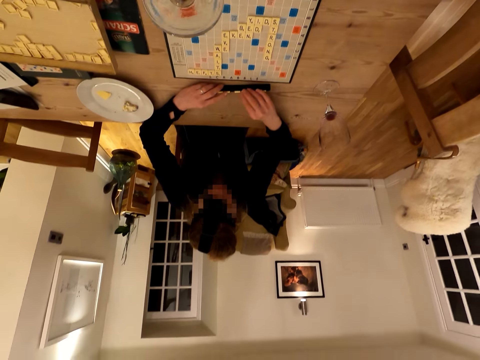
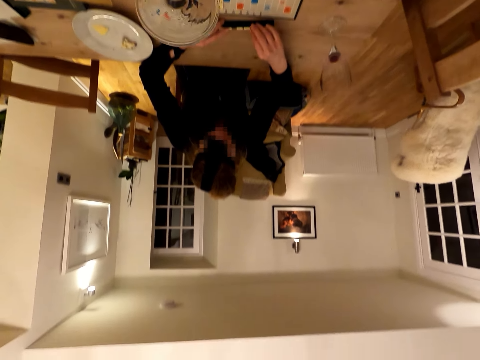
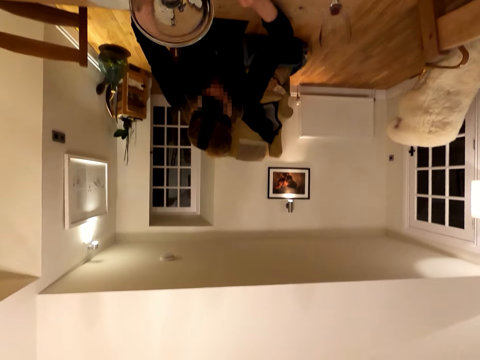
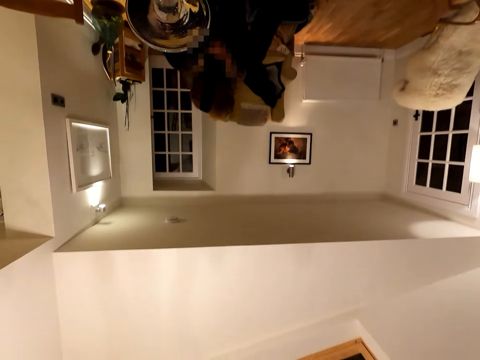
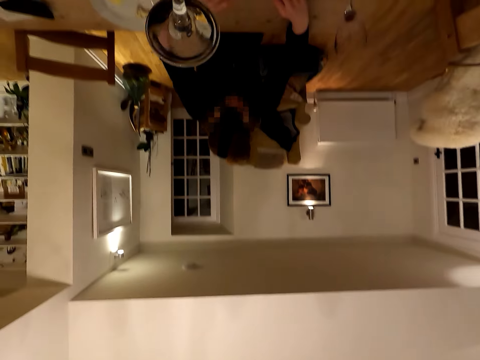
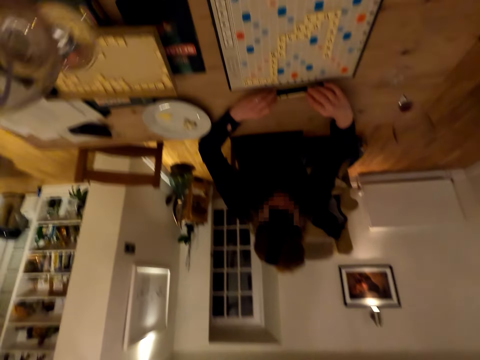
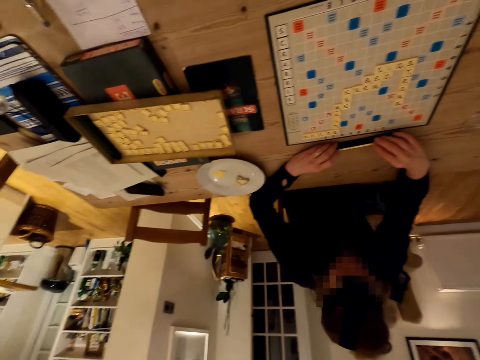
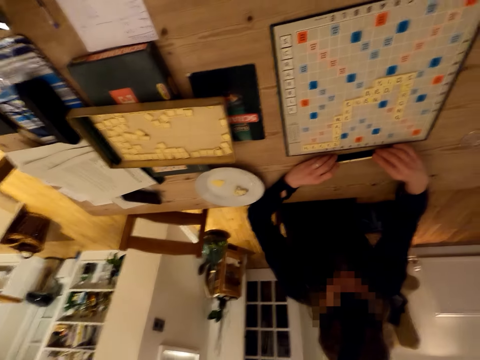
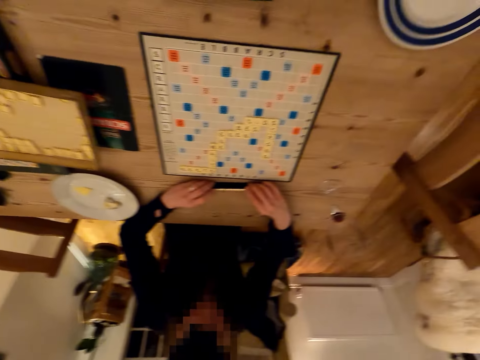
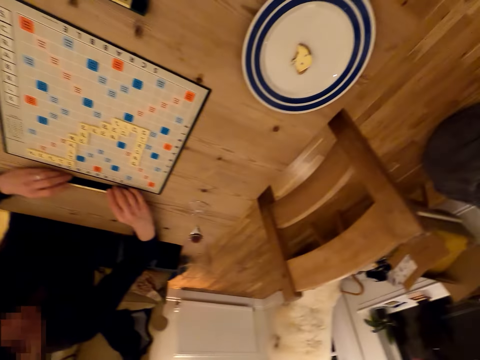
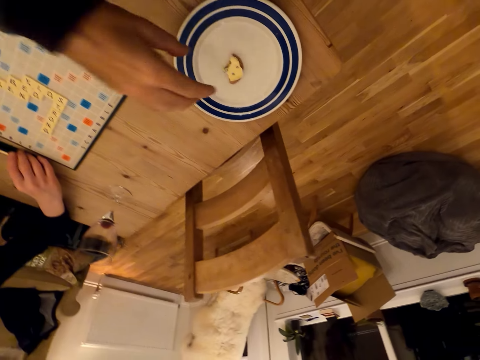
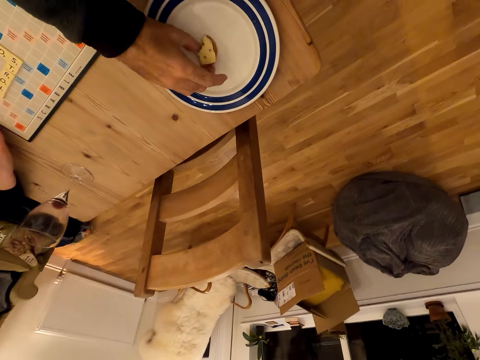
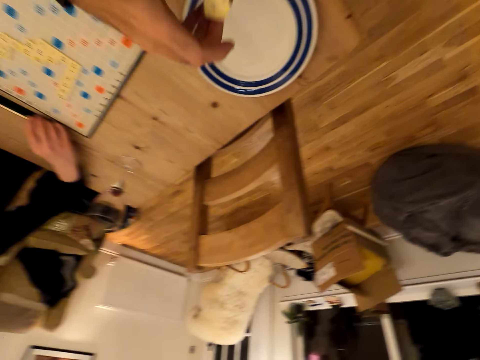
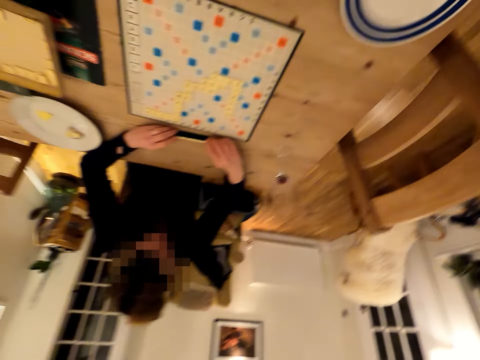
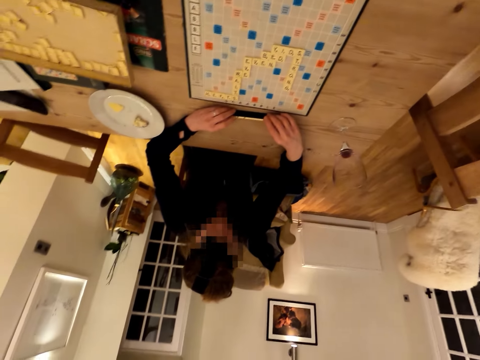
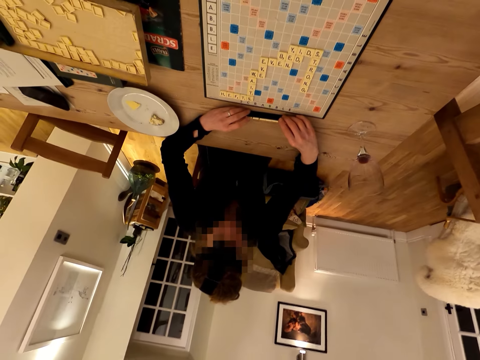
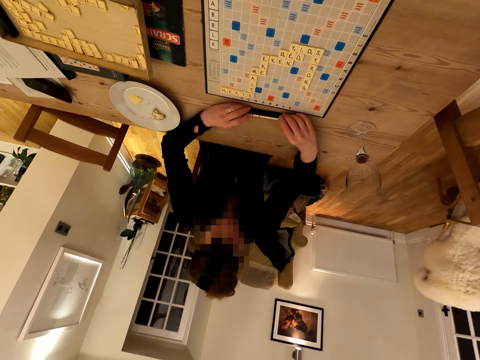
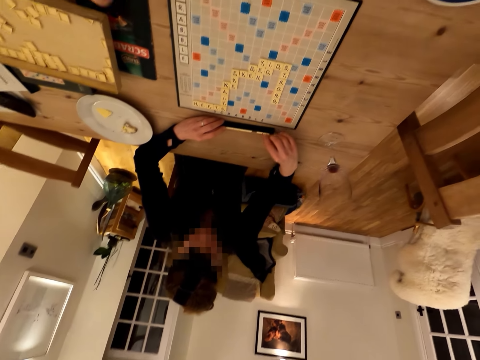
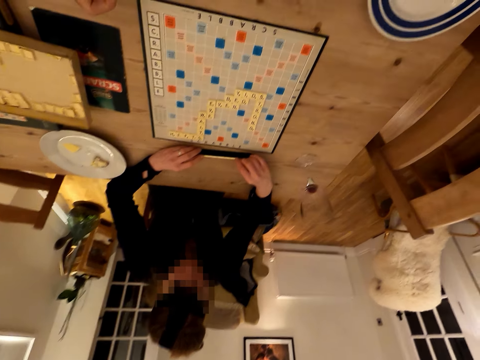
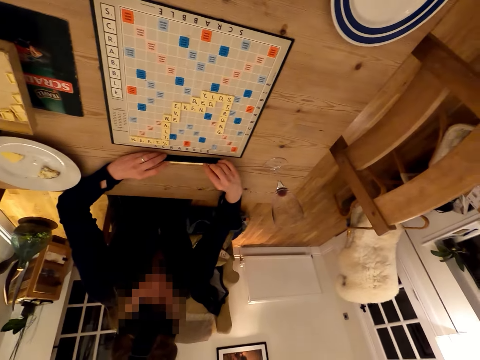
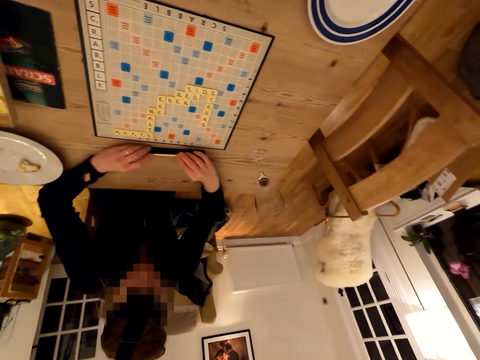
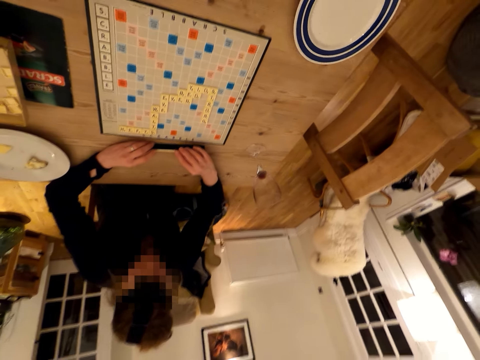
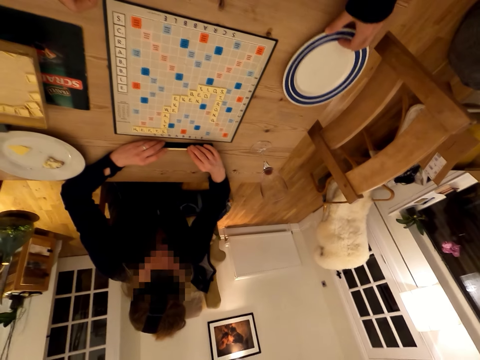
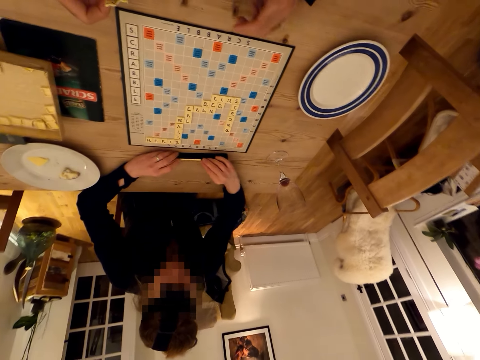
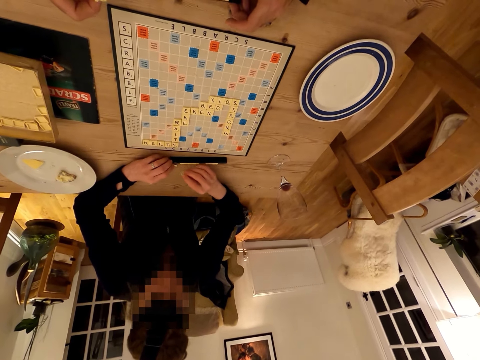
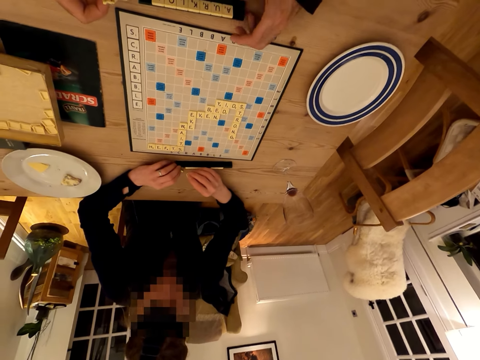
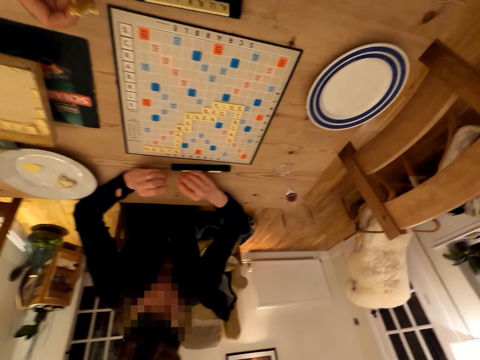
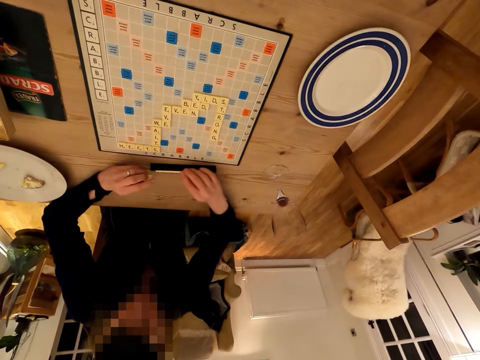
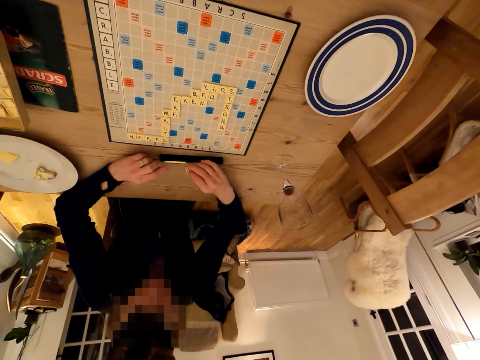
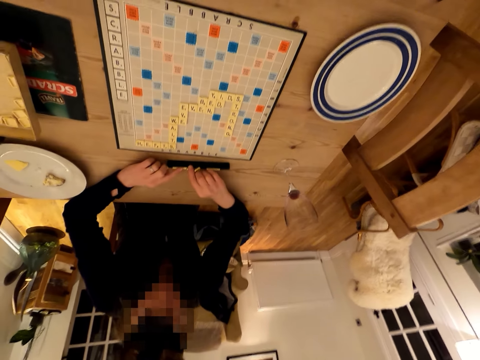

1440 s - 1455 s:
The camera wearer places a glass on the table. A lady arranges the scrabble cubes. The camera wearer picks up a cake and eats the cake. The lady arranges the scrabble cubes. She touches the letters. She arranges the scrabble cubes again. The camera wearer pushes the plate. They arrange the scrabble cubes. The lady arranges the scrabble cubes.

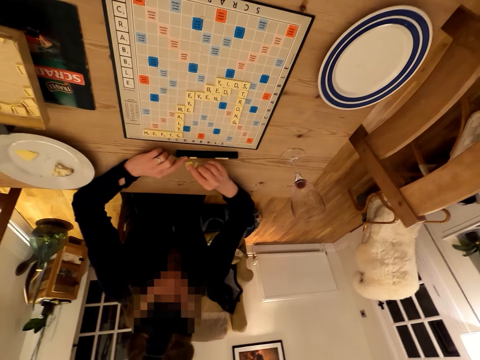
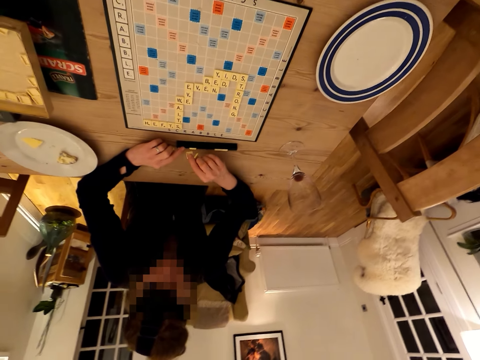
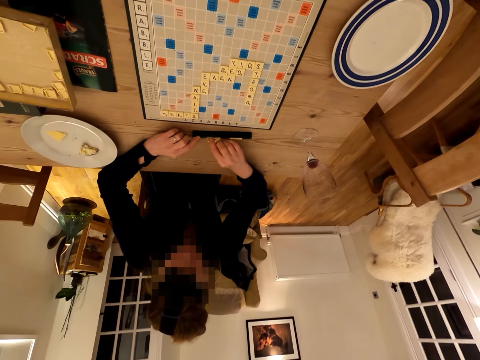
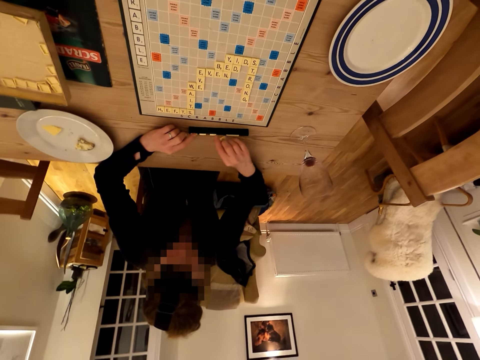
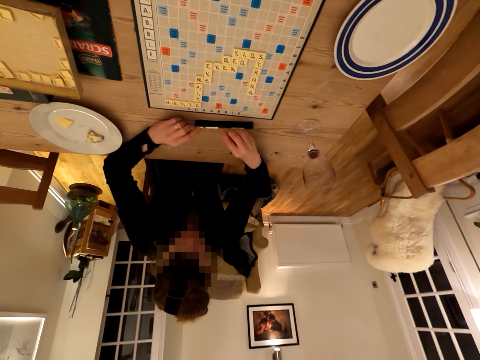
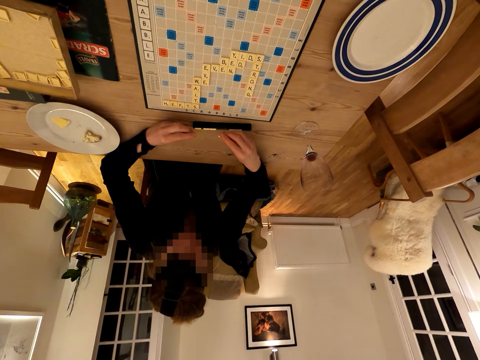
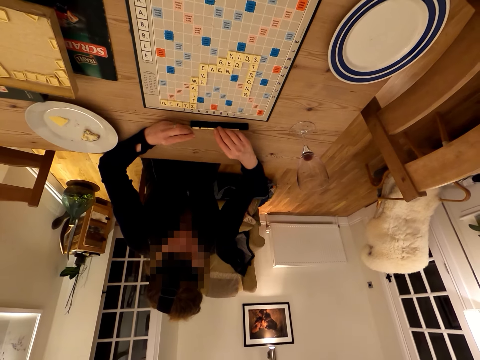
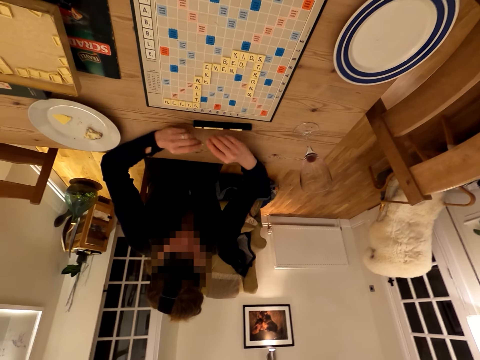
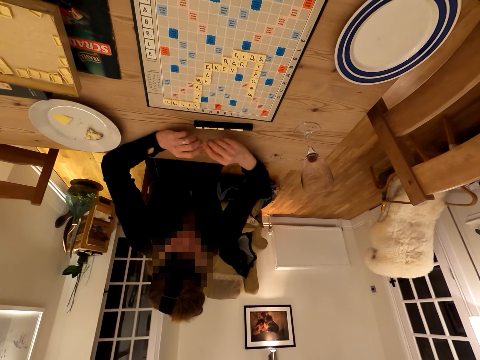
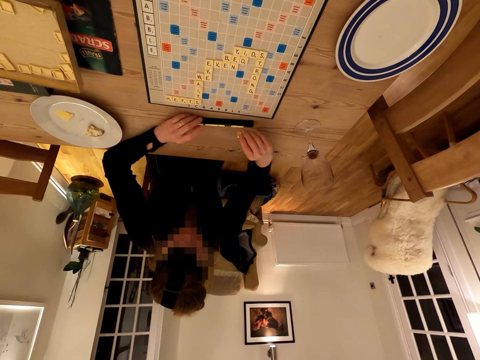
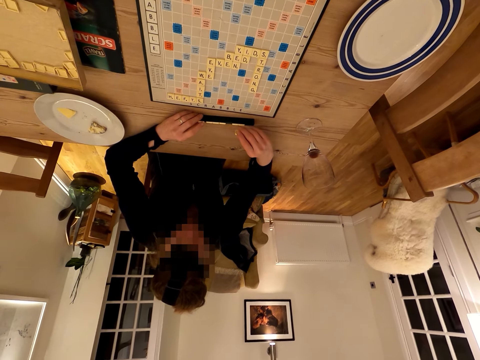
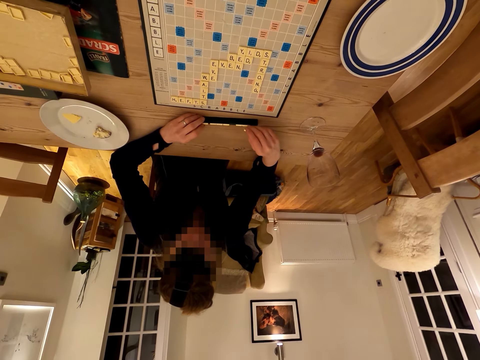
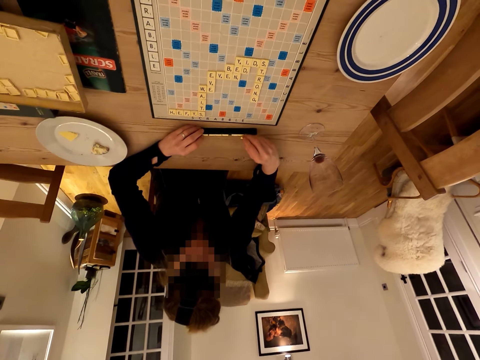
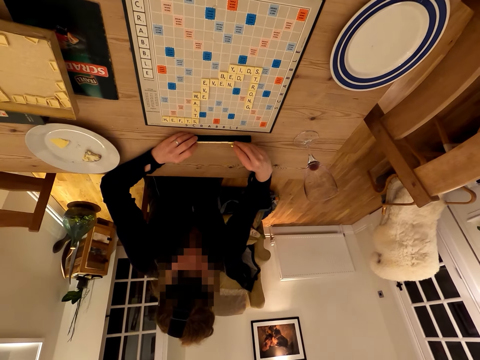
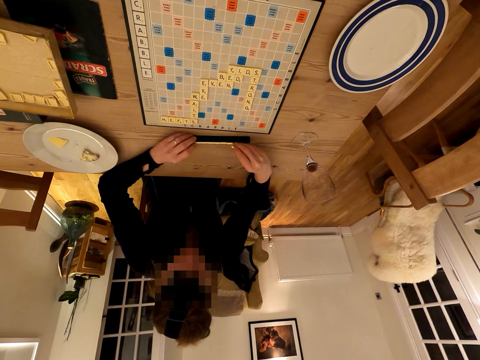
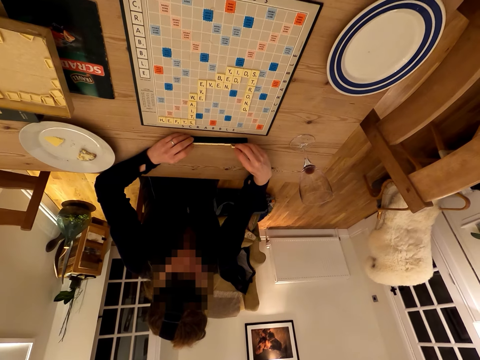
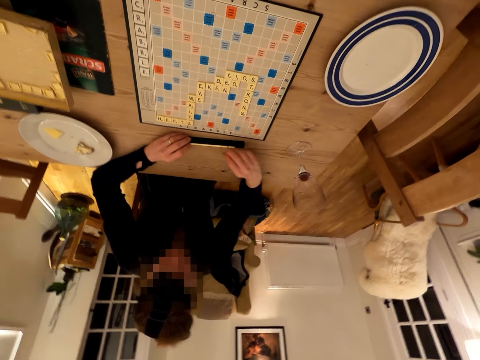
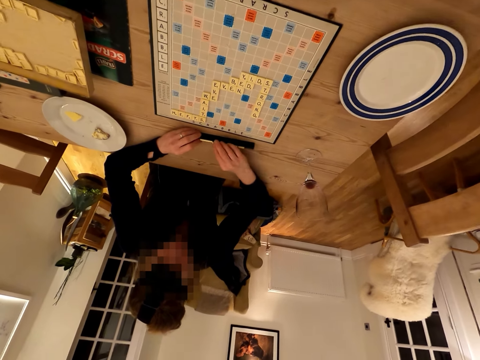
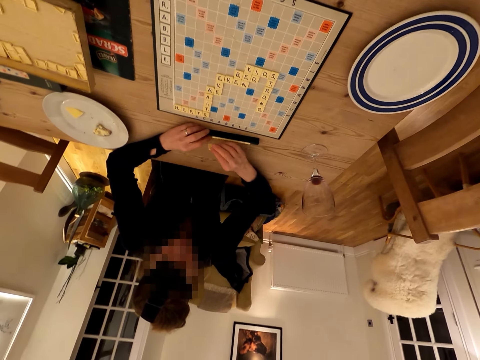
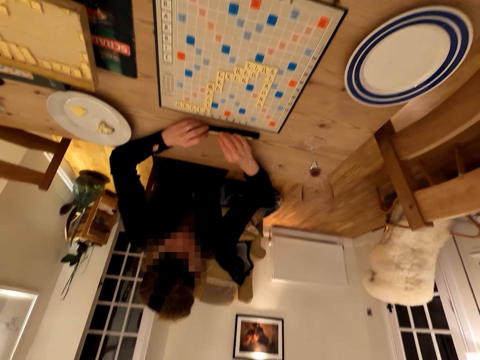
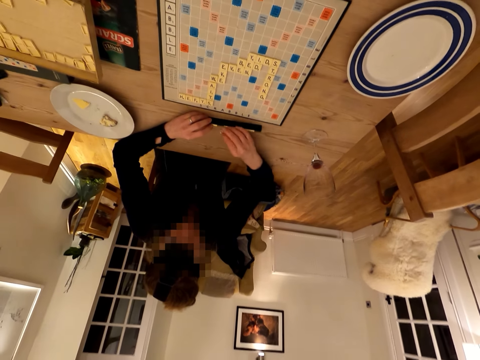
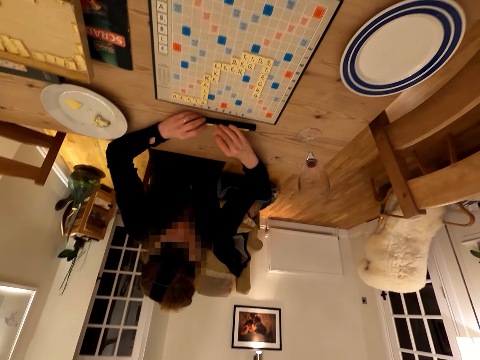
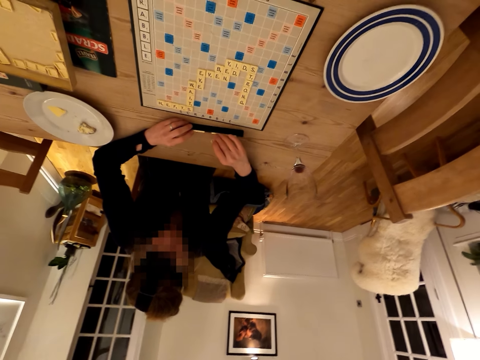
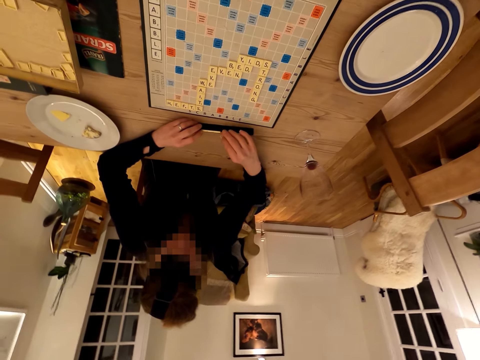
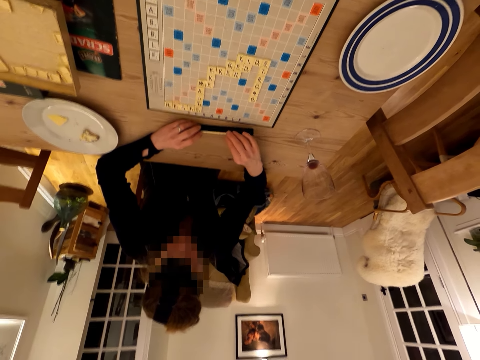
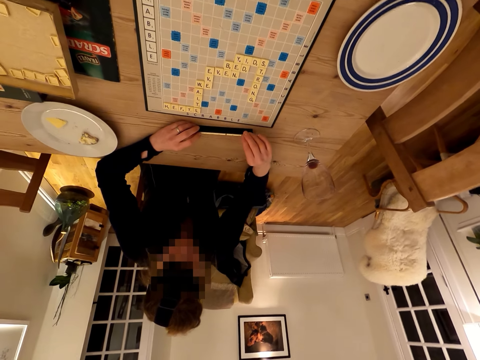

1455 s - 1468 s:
A woman arranges letters. The woman arranges the scrabble cubes. The camera wearer stares at the scrabble board.
